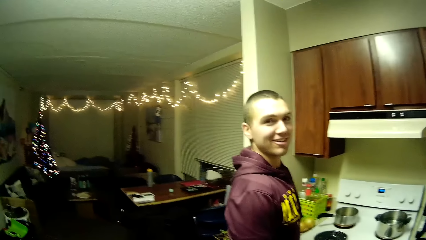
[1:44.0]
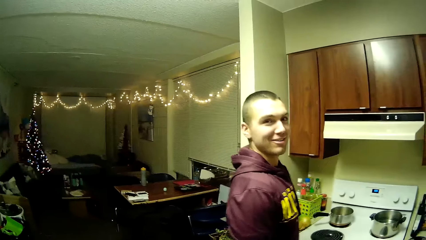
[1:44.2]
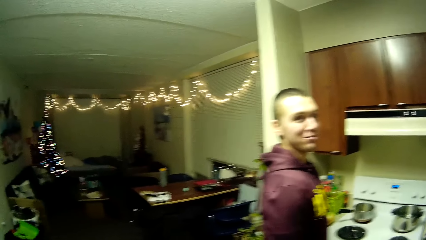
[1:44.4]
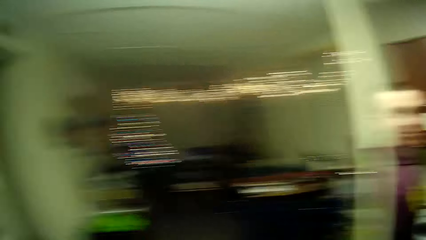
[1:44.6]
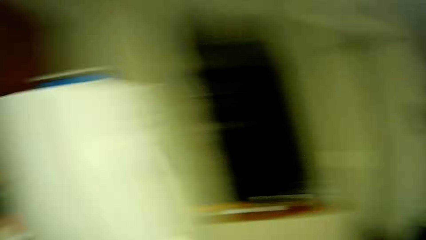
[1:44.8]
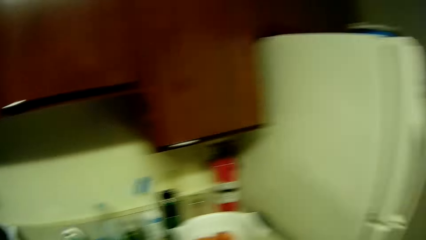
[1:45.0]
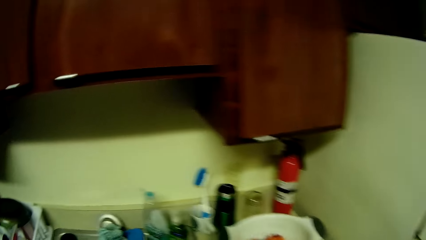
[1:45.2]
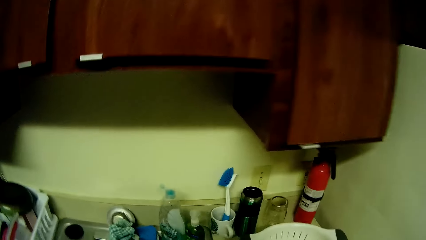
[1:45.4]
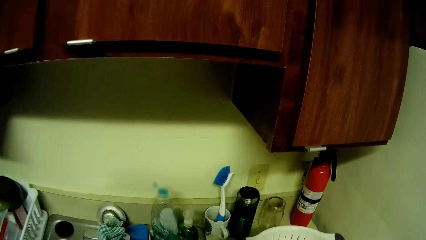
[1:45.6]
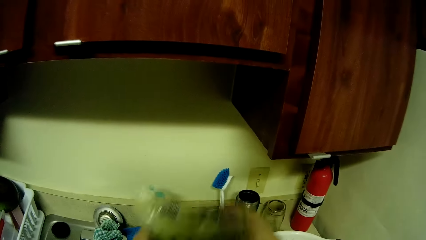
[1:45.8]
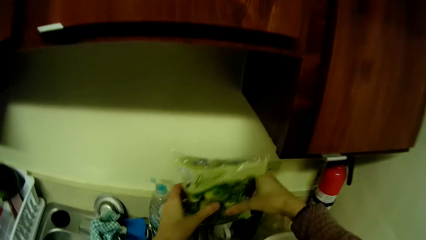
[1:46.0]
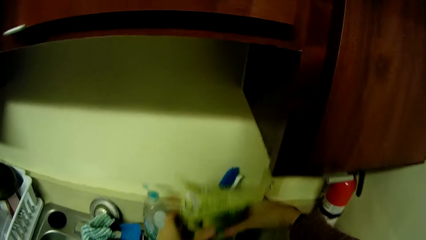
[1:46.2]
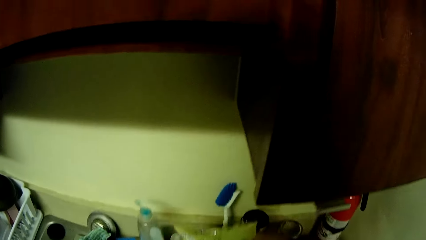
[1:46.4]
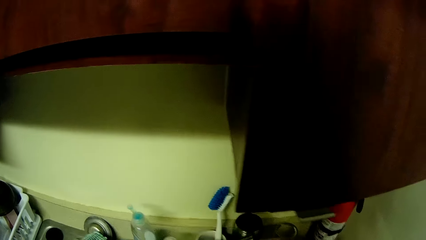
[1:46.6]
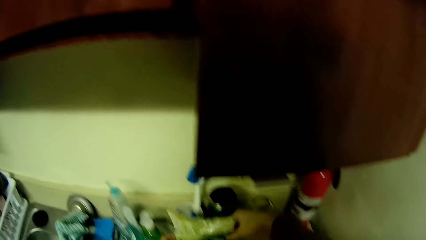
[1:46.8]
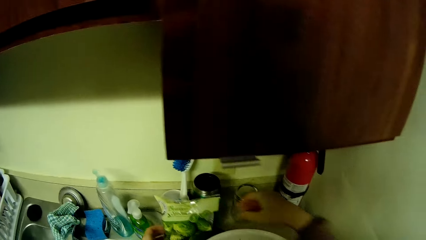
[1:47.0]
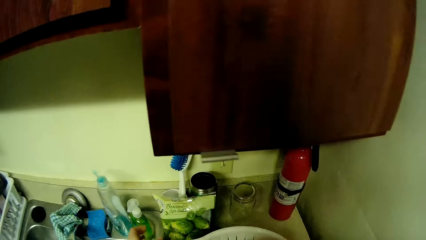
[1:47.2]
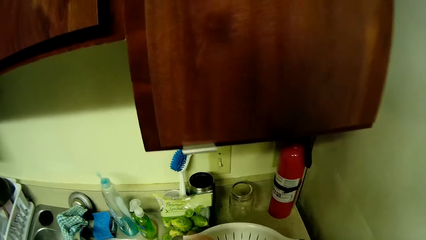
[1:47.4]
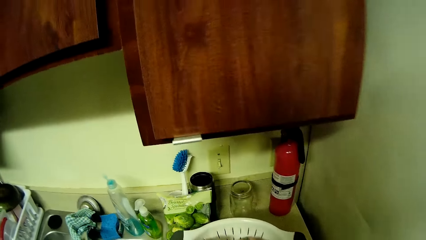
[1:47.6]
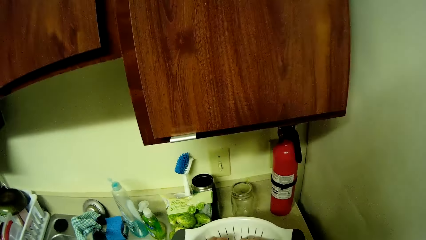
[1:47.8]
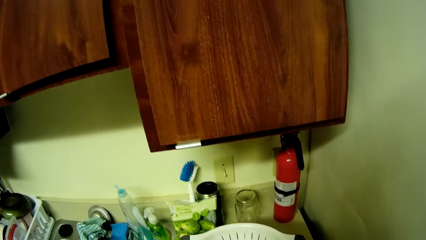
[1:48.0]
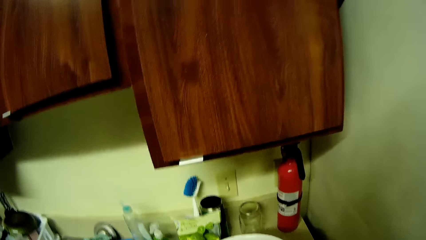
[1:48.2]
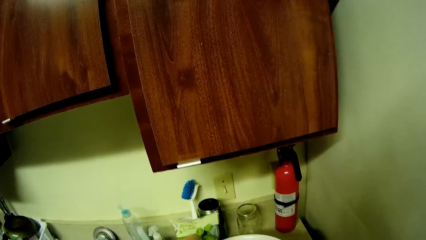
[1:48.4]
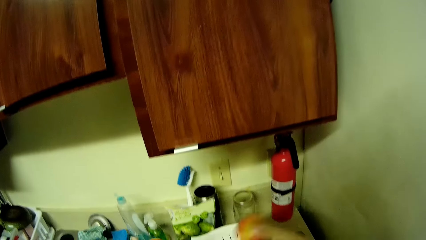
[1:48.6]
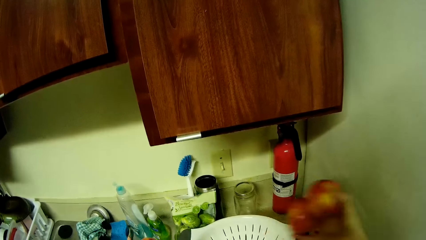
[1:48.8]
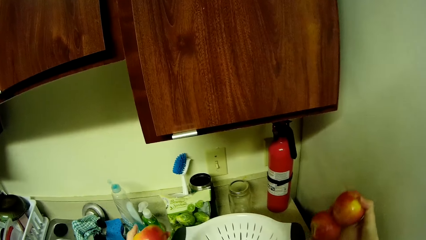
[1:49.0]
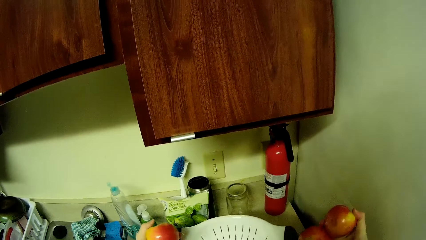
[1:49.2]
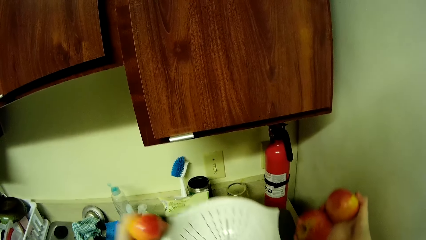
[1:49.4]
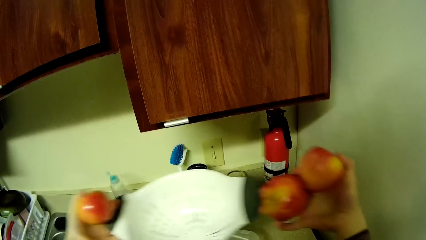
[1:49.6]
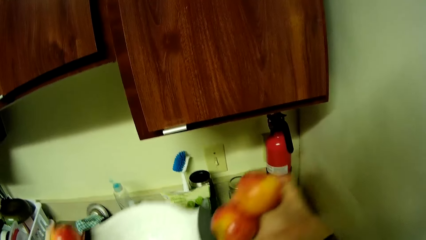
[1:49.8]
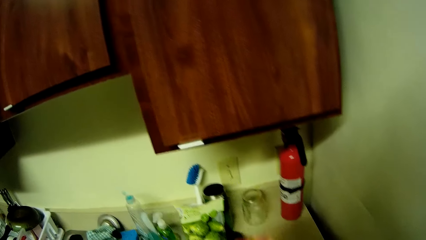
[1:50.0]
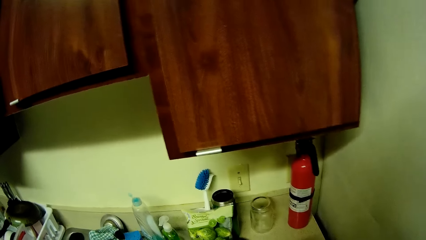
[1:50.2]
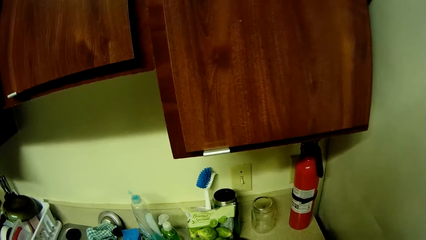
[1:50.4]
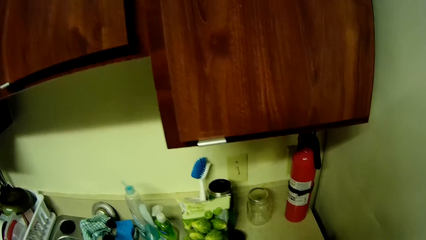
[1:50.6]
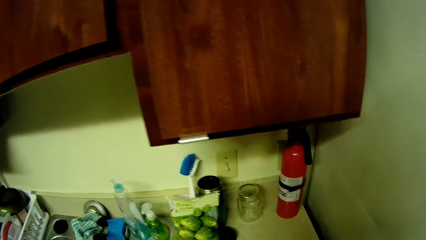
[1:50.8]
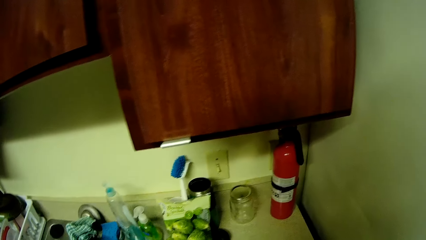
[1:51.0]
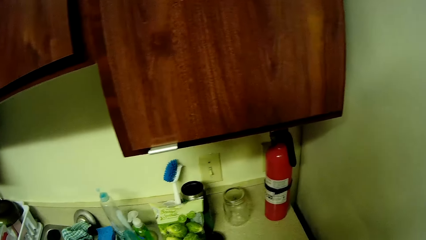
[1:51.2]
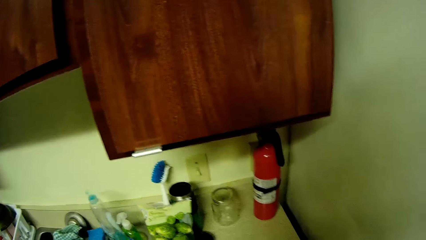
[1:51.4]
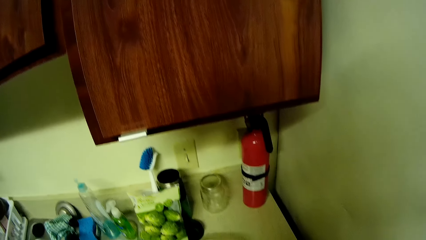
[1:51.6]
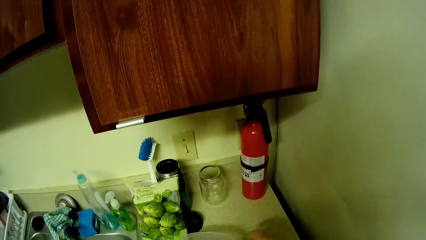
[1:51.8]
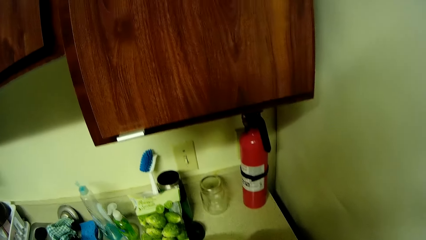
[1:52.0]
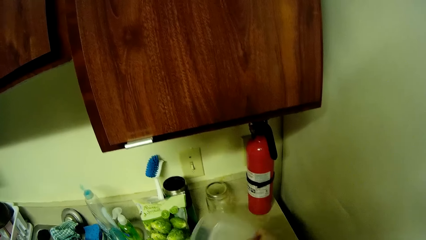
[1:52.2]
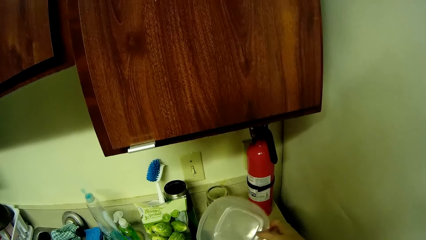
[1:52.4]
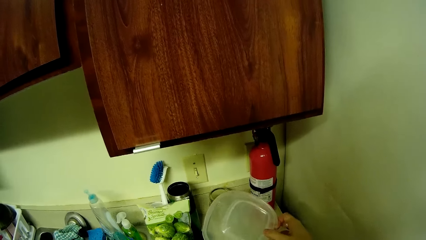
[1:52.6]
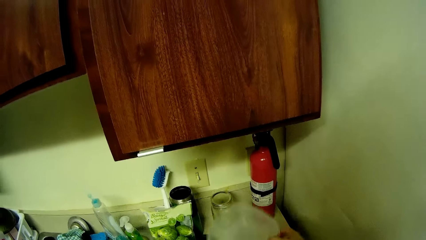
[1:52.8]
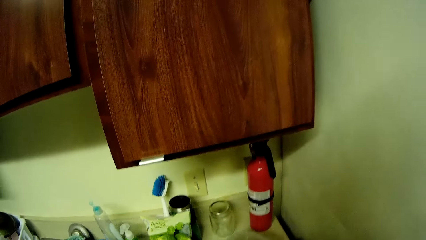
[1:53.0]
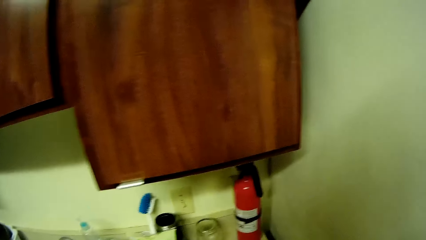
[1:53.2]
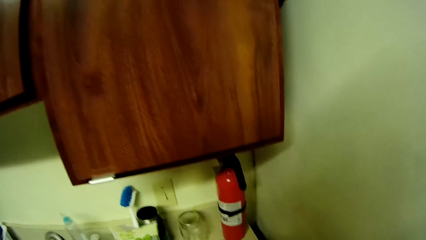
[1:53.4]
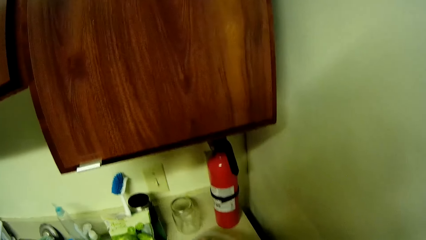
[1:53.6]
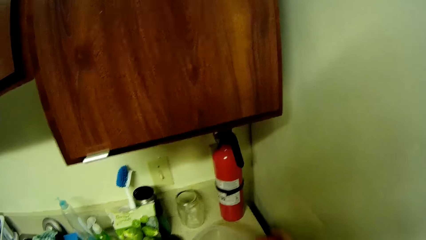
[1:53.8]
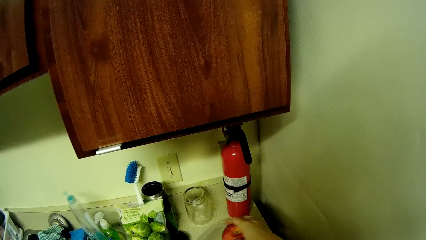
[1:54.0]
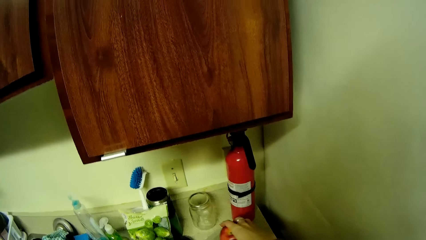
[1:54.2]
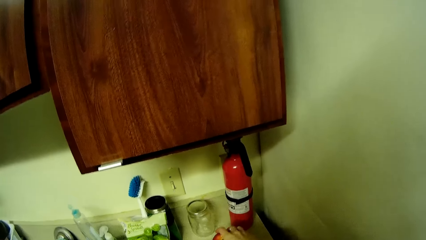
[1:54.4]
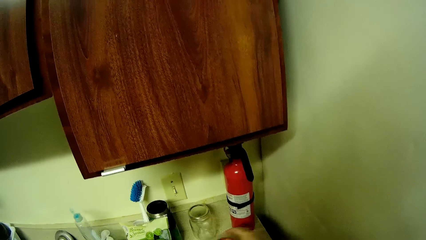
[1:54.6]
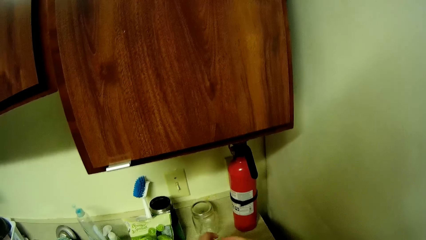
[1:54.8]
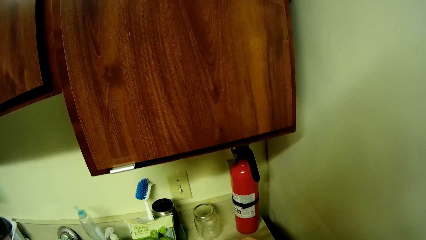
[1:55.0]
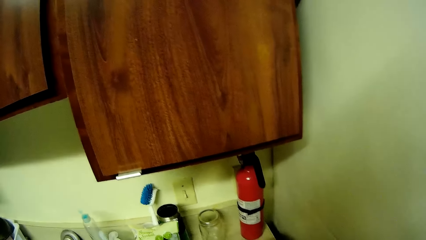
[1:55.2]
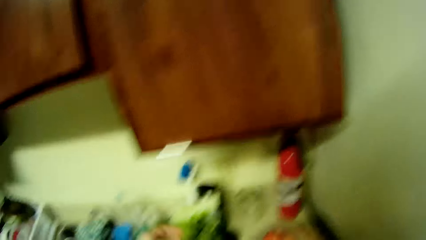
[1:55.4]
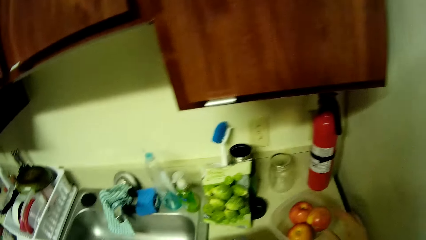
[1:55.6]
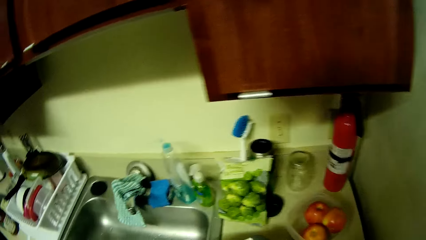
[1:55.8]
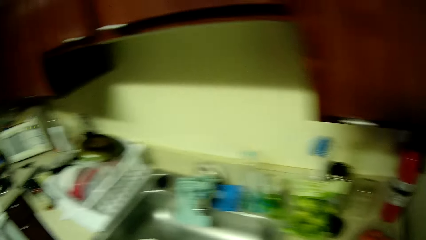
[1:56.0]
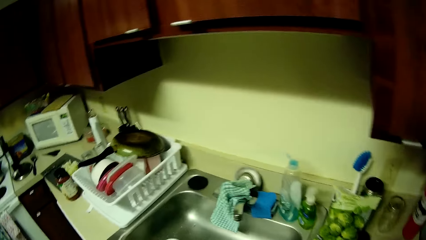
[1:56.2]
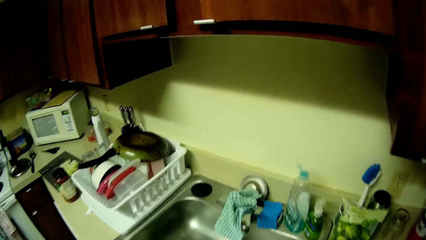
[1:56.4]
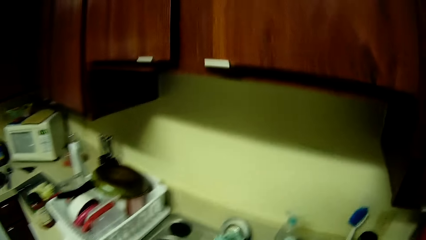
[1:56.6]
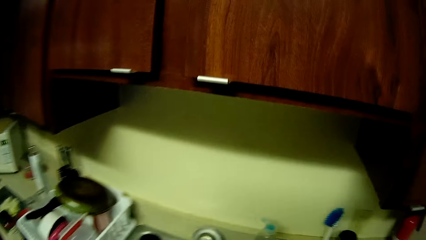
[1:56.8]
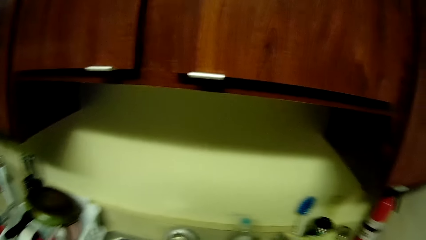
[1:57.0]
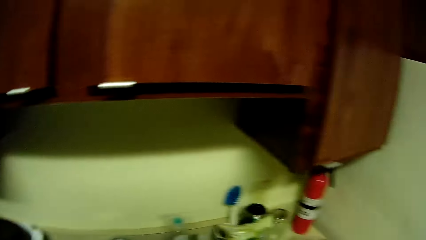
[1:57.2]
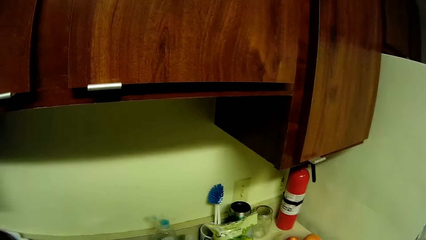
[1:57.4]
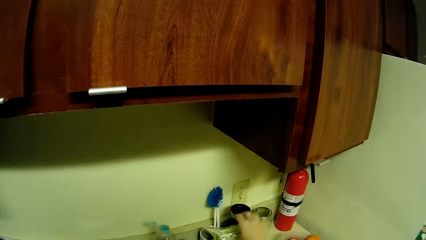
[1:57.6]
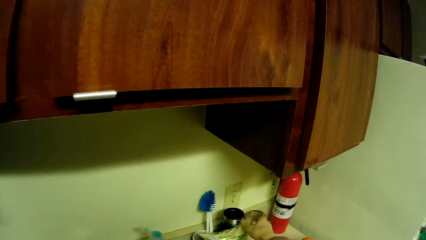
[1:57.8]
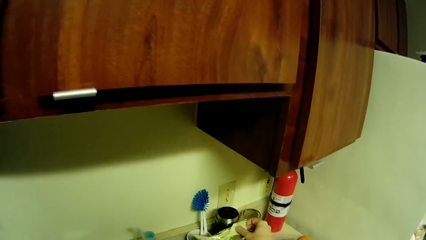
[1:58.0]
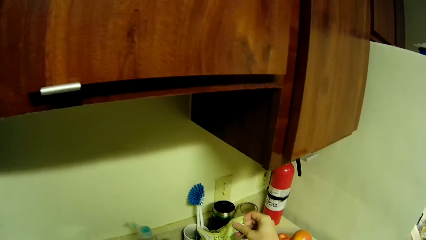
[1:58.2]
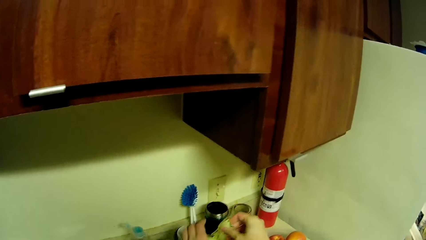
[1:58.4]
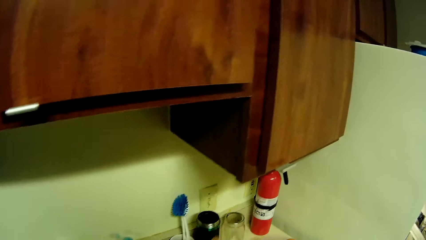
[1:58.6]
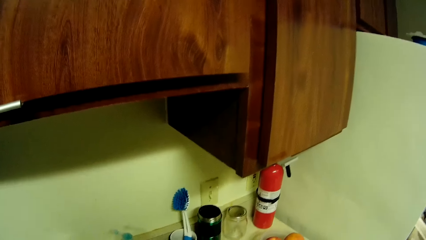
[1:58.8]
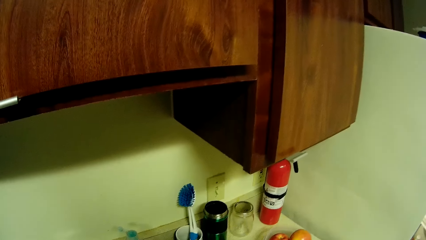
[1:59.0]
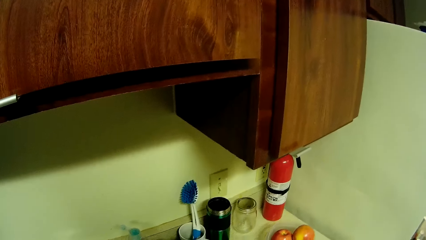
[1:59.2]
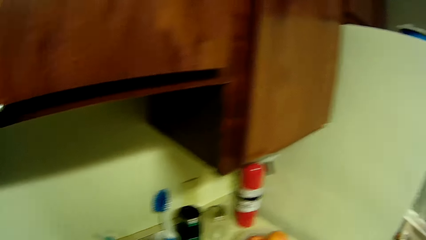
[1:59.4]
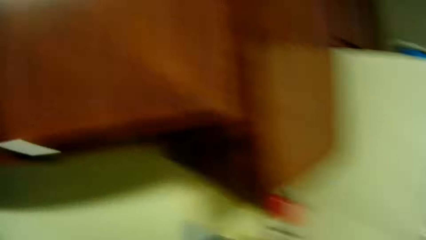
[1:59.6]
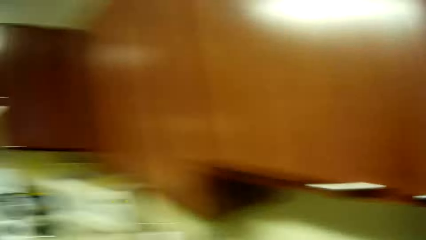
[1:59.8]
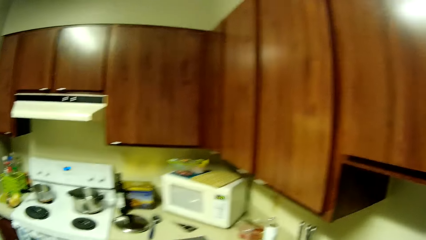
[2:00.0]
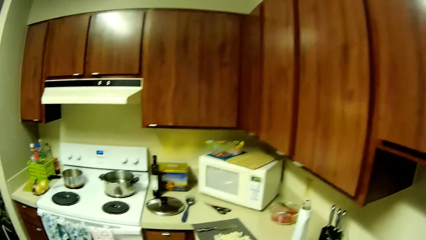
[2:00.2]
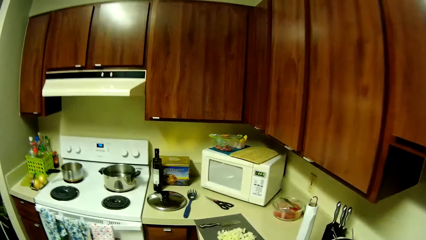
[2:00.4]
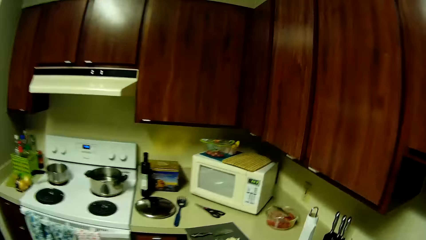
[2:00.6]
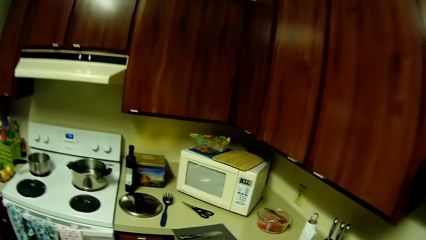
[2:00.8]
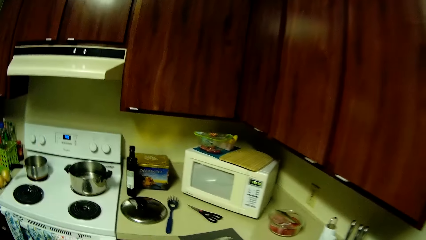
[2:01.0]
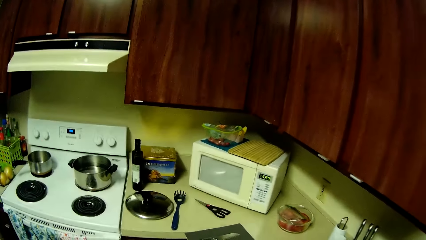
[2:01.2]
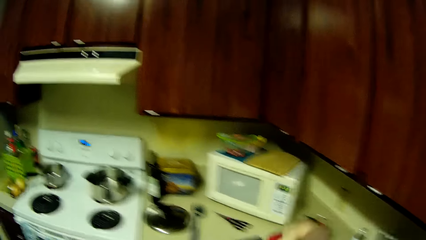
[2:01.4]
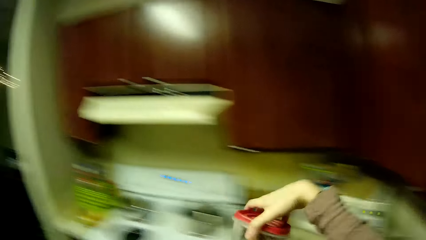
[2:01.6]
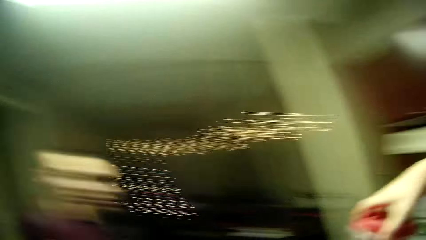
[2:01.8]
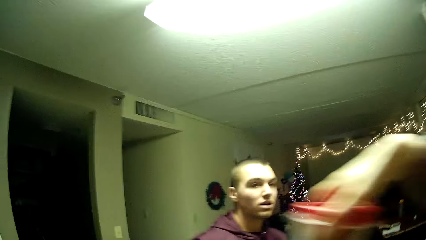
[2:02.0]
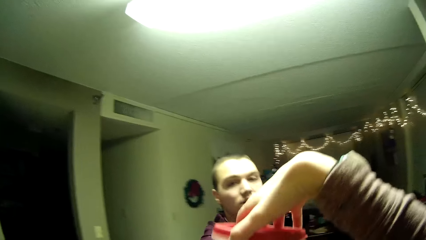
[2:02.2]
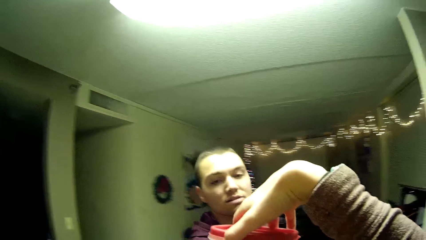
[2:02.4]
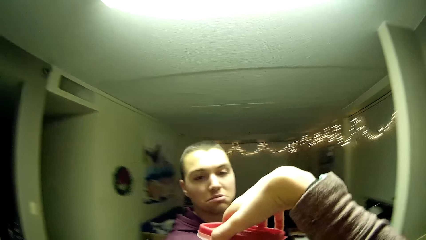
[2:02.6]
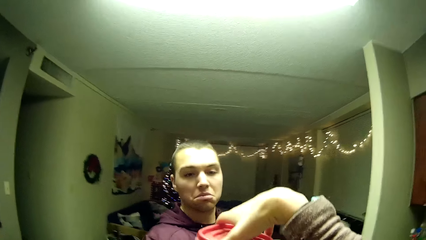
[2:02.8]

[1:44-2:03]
The camera wearer interacts with a man. The man stares at the camera wearer. The camera wearer drops a plastic bag on a kitchen sink with both hands. She picks apples from a colander with both hands. She picks the colander with both hands. She holds the apples. She picks a plastic container from the kitchen table with her right hand. She drops the plastic container. She puts the apples in the plastic container with her right hand. She picks a container with her right hand.
